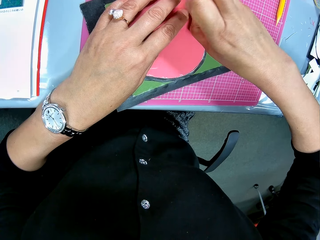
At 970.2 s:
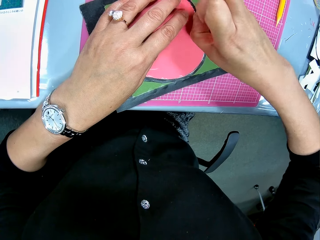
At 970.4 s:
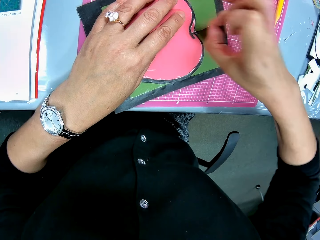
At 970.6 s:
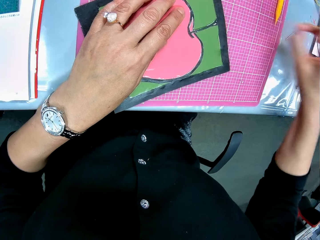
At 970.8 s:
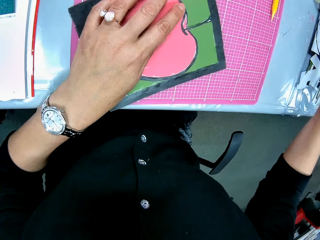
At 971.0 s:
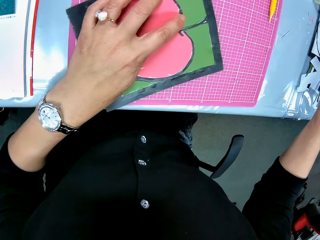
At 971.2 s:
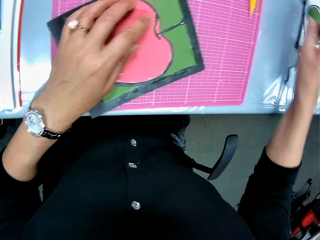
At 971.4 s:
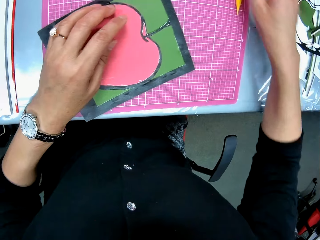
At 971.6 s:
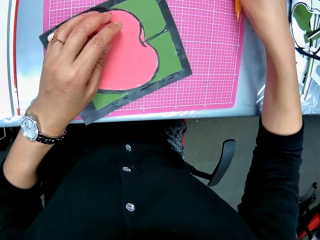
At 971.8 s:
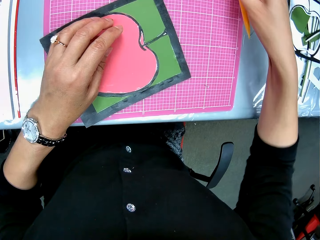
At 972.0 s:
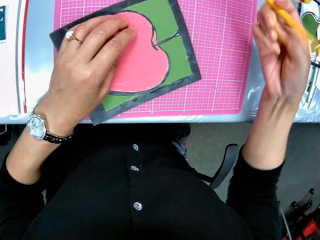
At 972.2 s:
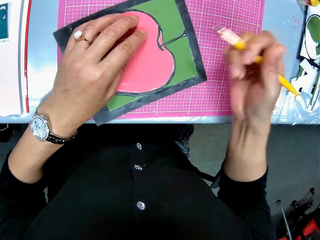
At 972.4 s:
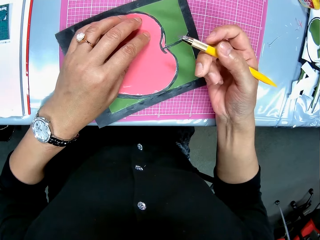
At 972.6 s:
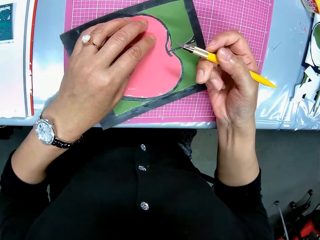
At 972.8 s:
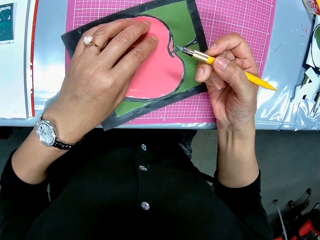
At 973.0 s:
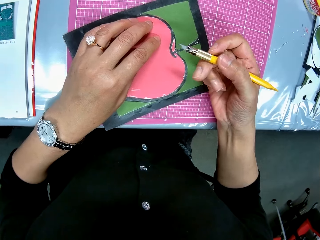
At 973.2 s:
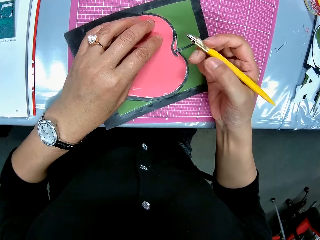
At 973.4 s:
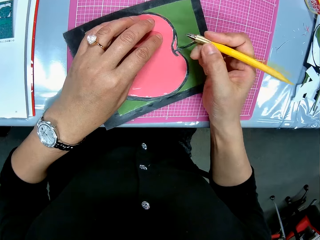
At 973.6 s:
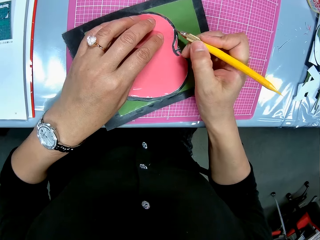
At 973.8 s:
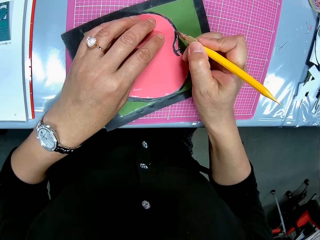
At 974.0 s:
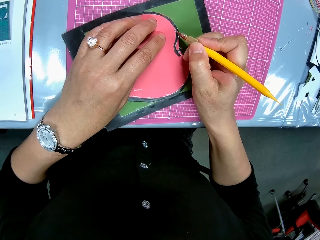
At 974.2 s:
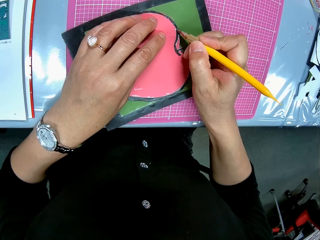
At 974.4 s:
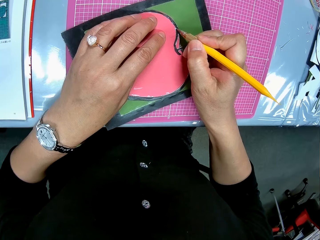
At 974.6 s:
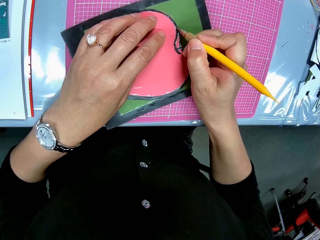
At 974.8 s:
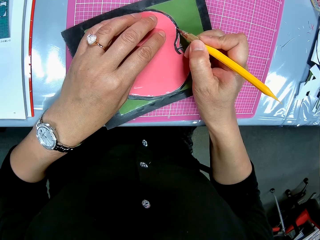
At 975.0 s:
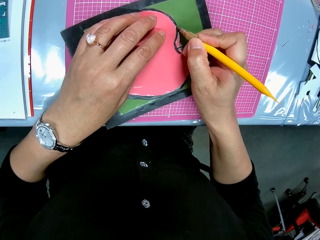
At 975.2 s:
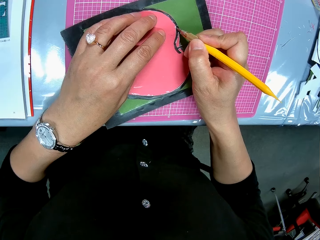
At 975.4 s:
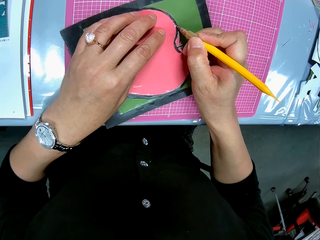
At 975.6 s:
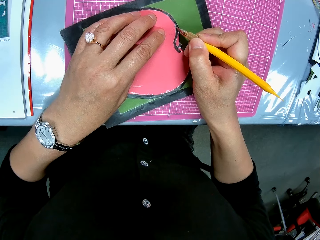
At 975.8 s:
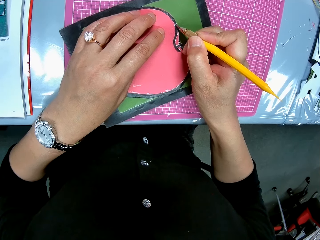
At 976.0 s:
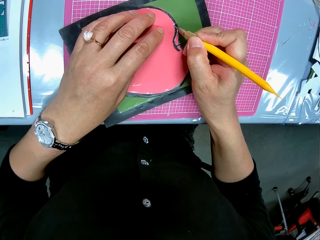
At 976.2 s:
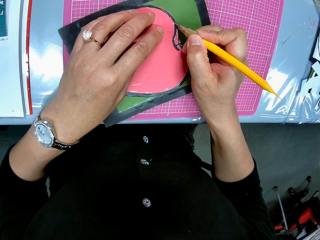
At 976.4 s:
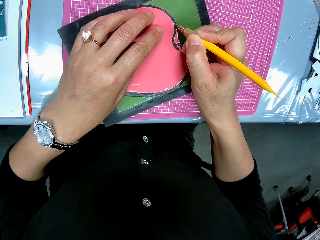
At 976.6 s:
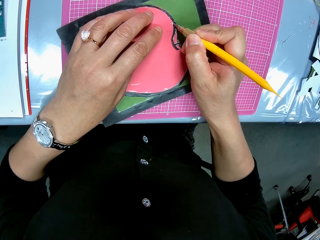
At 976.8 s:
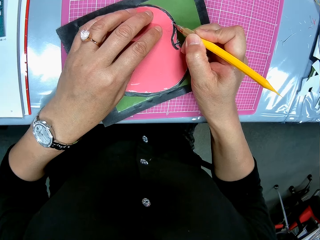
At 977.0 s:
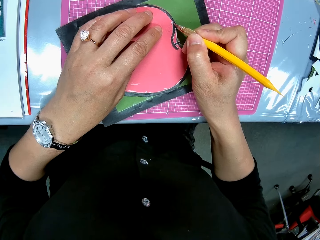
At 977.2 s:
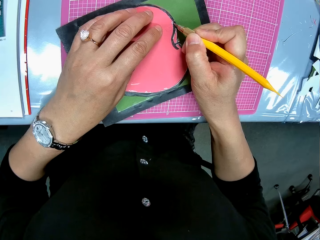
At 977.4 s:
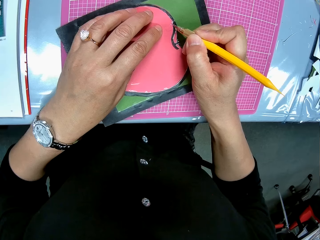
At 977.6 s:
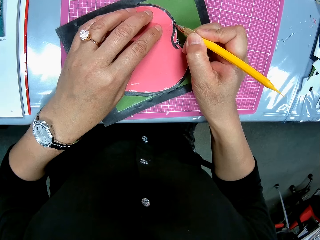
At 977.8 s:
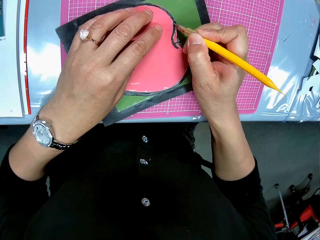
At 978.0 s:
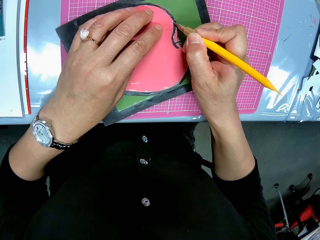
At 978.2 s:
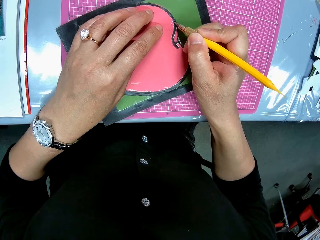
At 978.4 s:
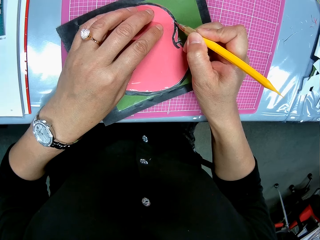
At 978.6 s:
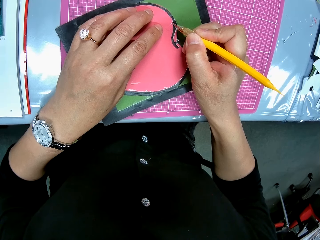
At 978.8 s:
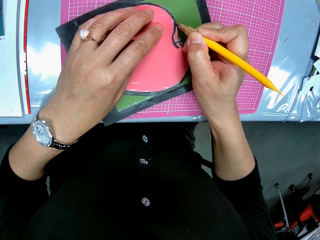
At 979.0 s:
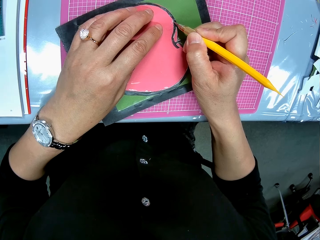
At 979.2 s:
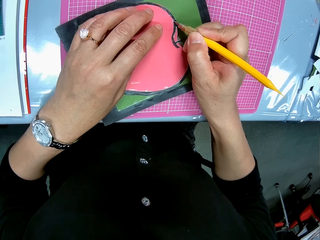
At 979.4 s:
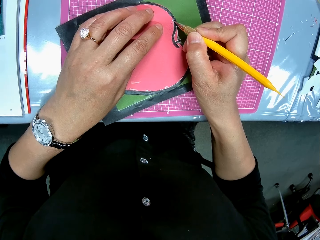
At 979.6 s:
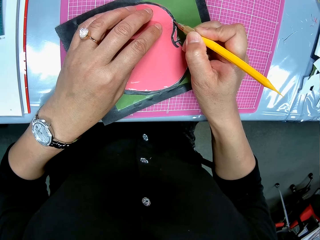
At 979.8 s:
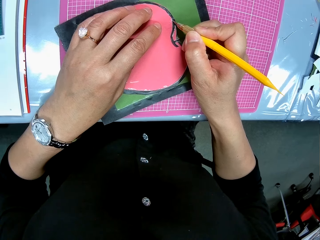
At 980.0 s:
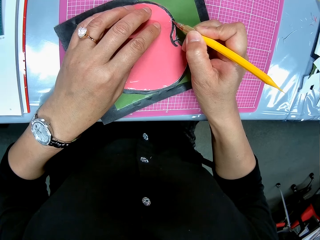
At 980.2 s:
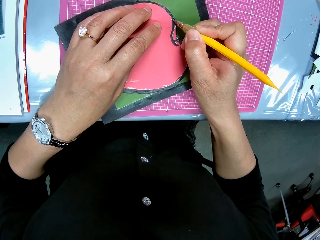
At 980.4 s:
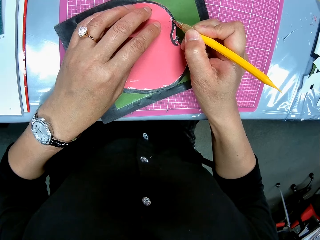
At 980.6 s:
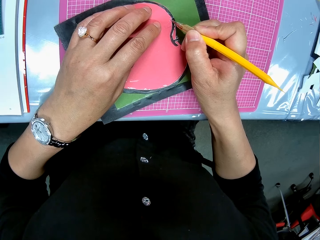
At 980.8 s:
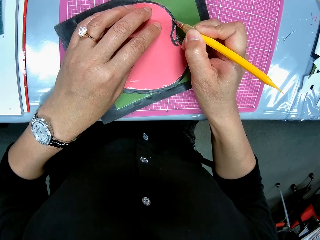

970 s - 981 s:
The camera wearer puts down the cut piece. They pick up a cutter pen. They use the cutter pen on the cardboard. They cut the paper model.

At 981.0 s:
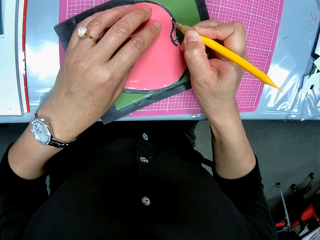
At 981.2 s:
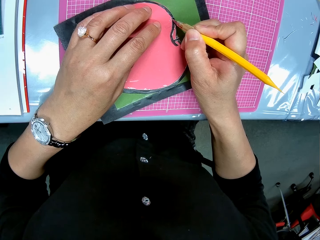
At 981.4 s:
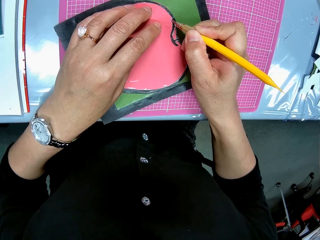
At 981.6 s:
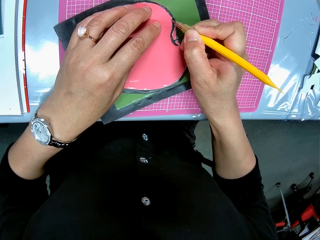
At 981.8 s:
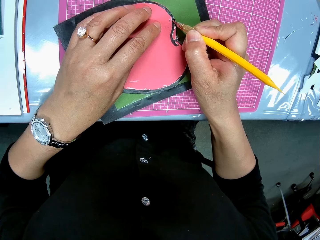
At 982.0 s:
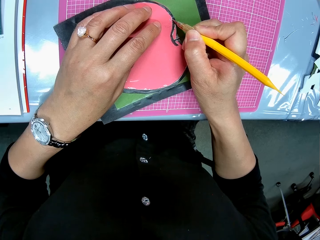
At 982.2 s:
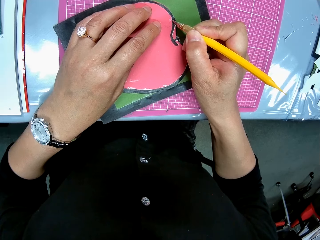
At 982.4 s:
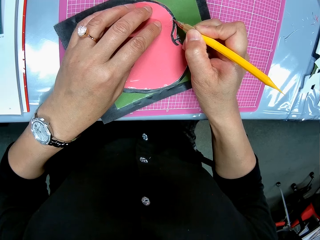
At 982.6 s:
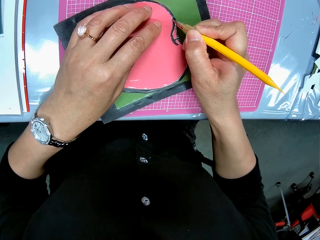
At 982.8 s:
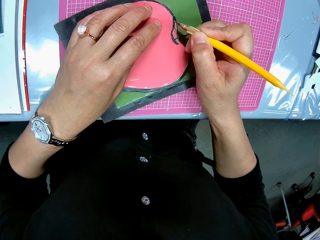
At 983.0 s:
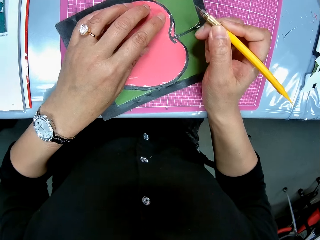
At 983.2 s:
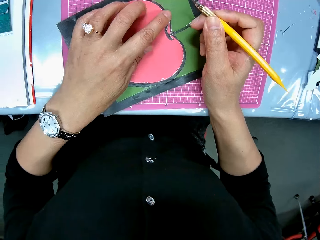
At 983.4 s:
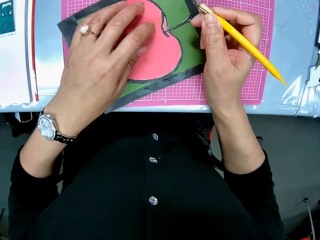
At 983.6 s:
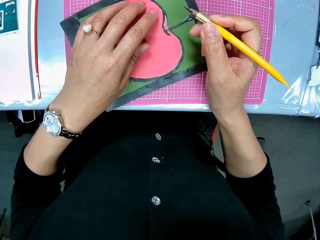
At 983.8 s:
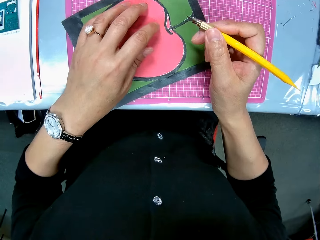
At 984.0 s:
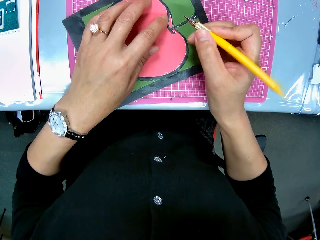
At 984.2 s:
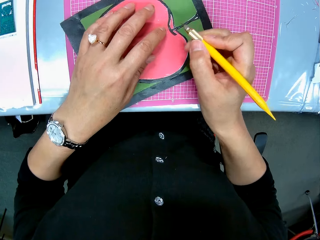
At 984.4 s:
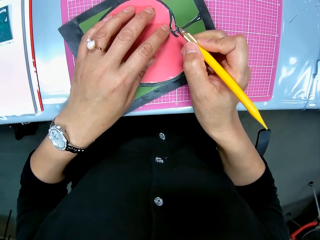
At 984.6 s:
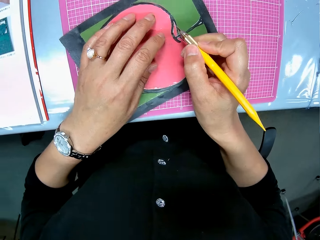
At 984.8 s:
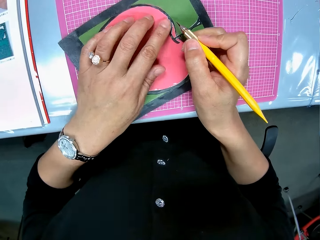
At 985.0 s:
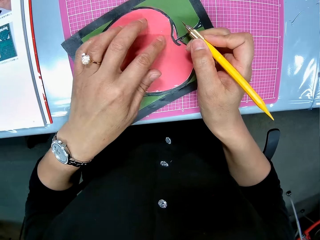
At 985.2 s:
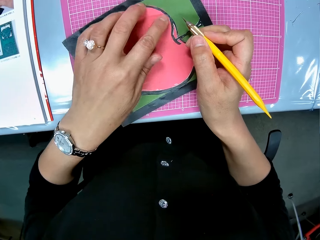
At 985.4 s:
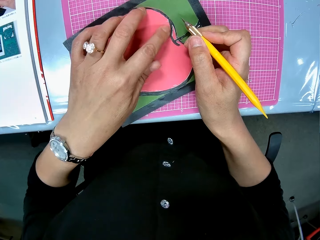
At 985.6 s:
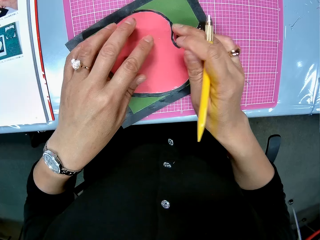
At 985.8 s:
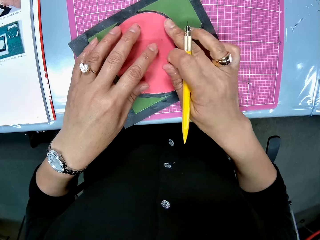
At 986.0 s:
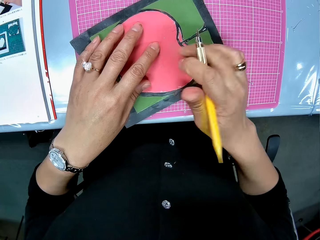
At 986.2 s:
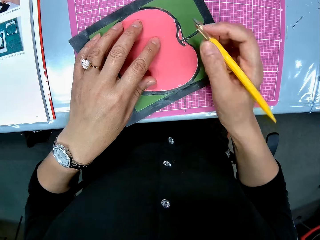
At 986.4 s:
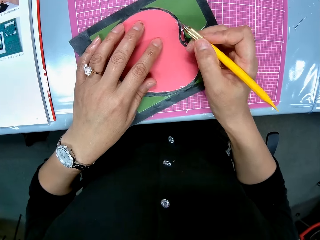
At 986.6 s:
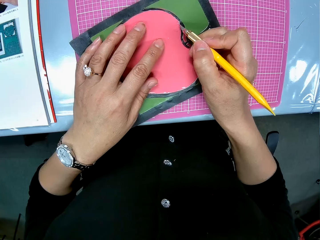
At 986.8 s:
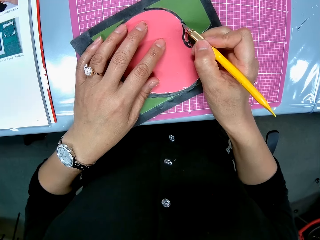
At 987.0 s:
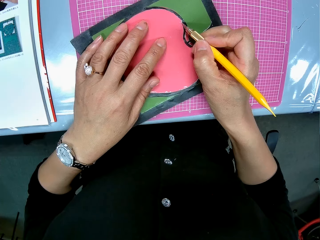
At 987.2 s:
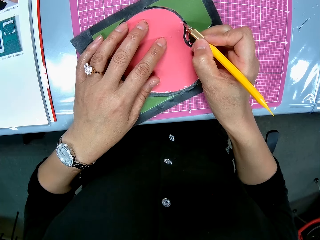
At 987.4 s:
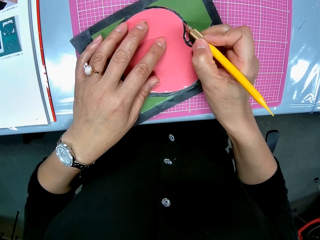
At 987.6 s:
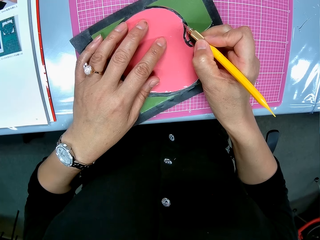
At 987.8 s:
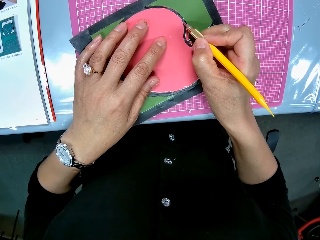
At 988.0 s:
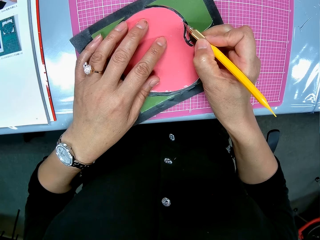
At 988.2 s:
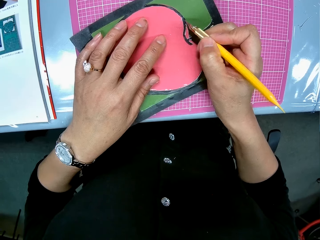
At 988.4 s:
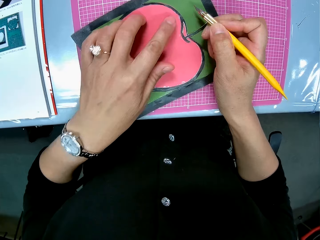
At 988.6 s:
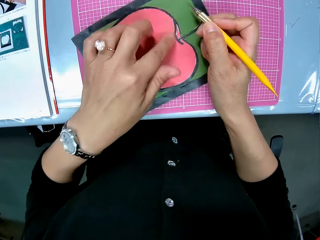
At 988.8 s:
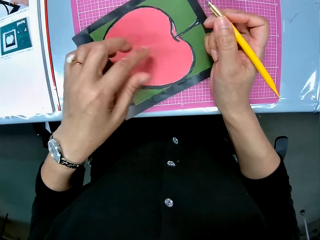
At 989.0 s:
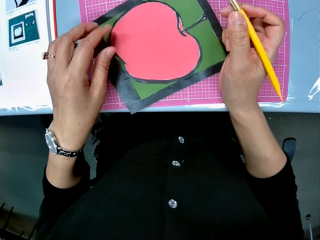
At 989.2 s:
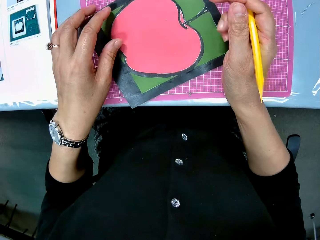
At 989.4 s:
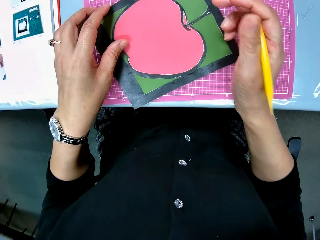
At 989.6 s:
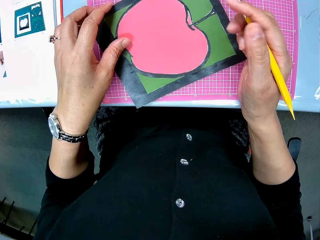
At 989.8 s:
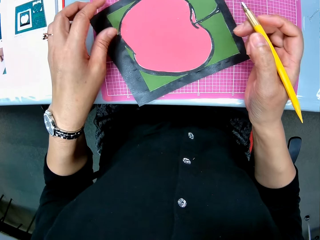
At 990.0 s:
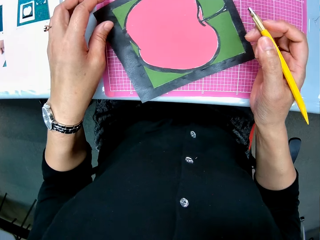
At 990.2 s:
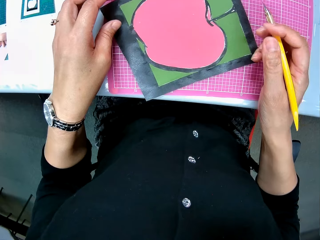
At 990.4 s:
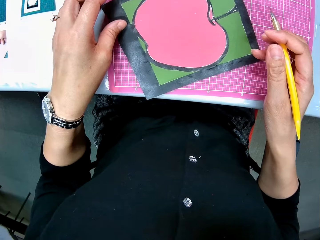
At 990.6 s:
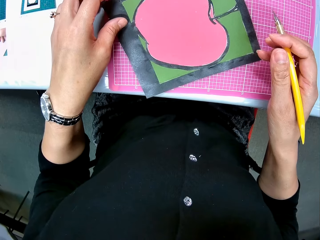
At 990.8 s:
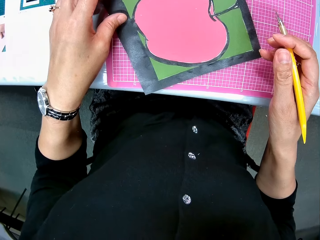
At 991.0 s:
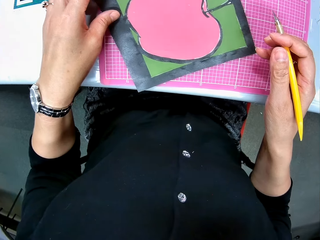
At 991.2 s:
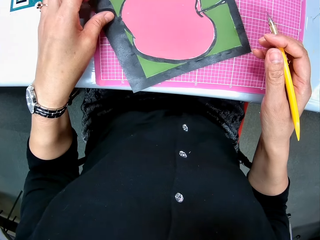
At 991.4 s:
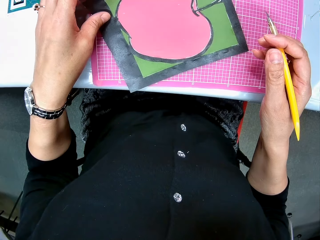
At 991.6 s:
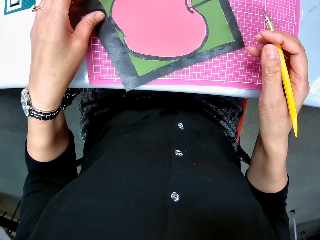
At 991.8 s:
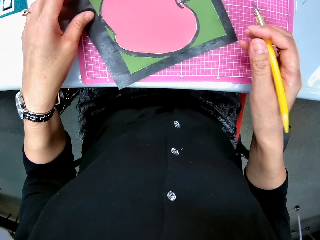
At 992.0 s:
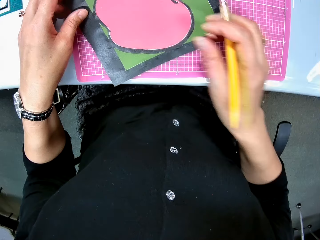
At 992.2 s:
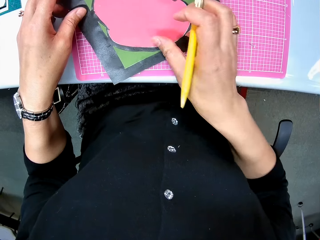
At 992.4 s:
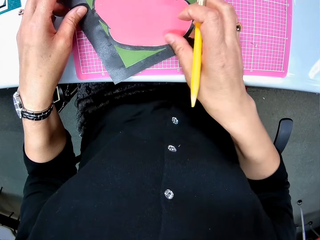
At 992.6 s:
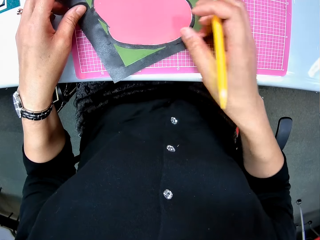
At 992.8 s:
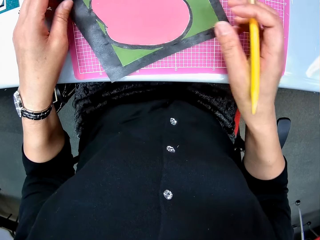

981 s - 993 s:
The camera wearer removes excesses on the cardboard. He rubs his finger on the paper model. He continues to use the cutter pen on the cardboard.
